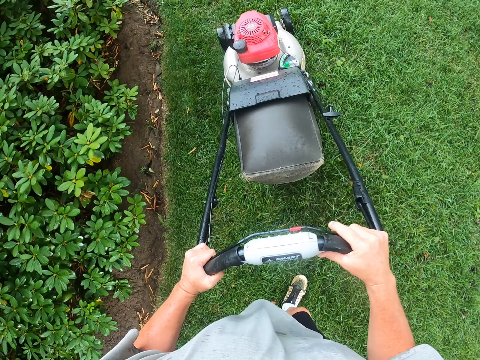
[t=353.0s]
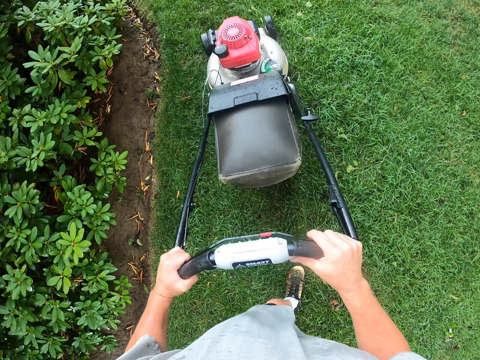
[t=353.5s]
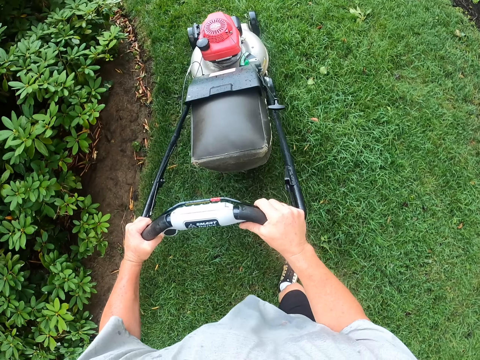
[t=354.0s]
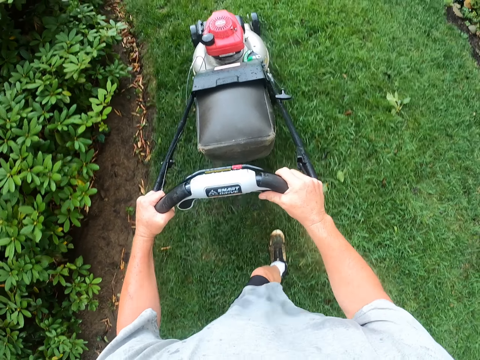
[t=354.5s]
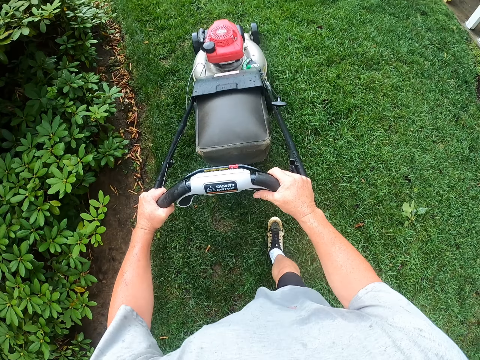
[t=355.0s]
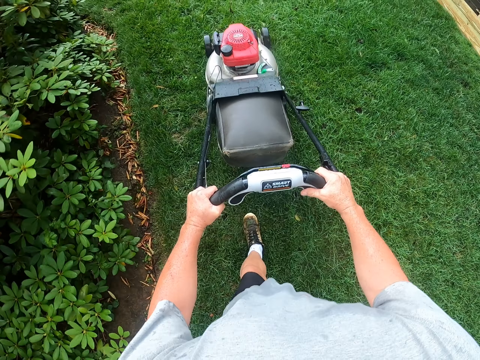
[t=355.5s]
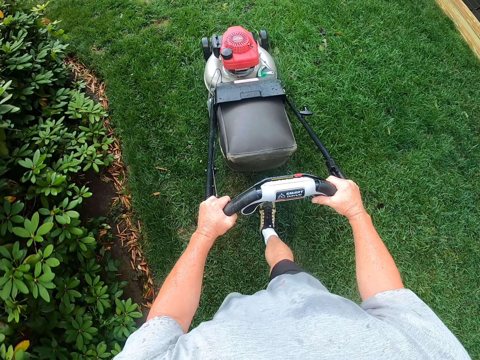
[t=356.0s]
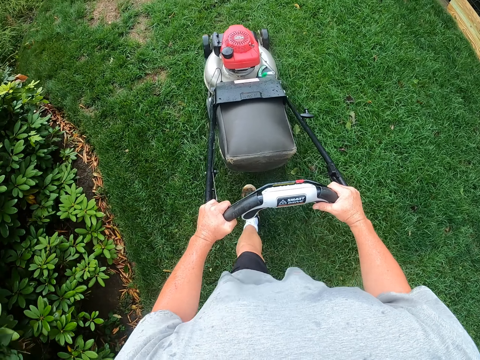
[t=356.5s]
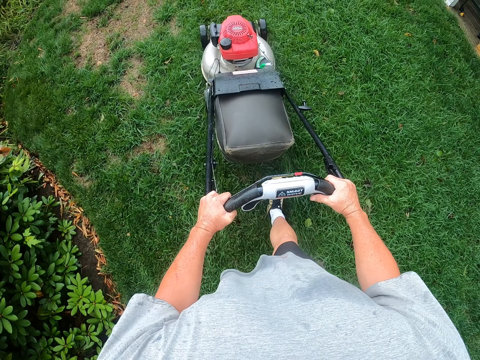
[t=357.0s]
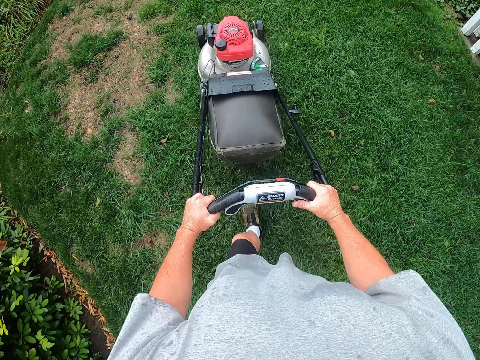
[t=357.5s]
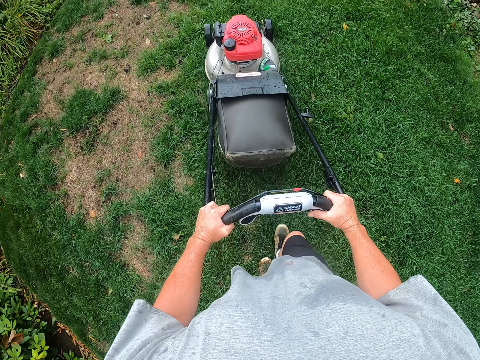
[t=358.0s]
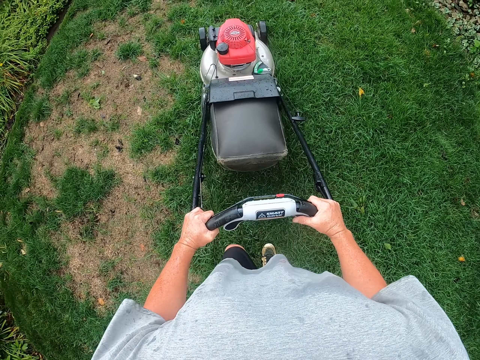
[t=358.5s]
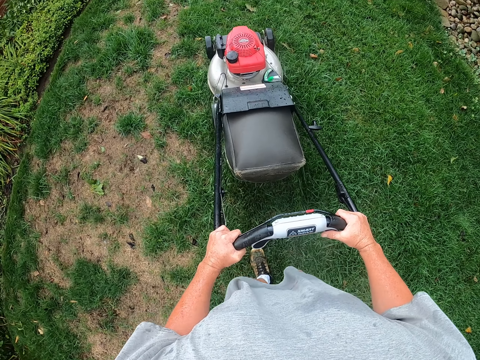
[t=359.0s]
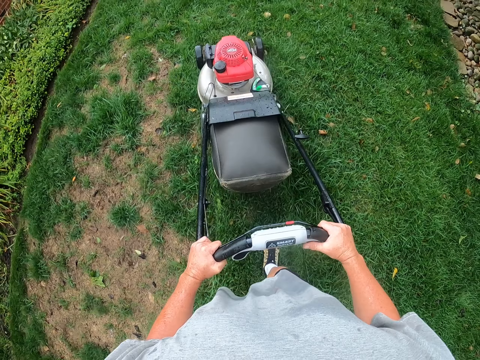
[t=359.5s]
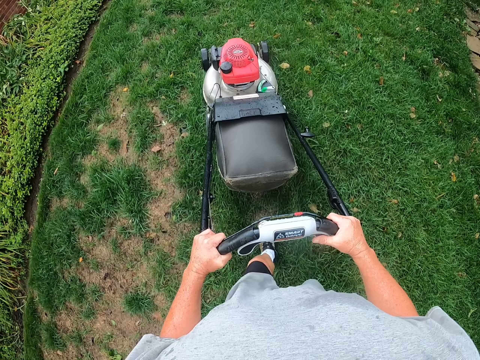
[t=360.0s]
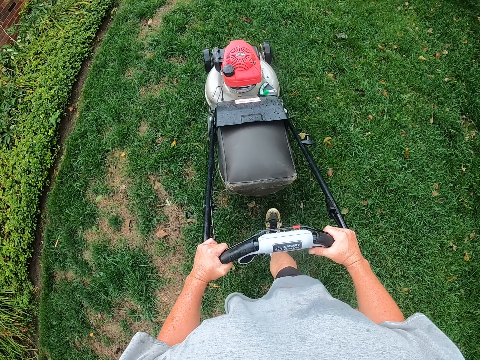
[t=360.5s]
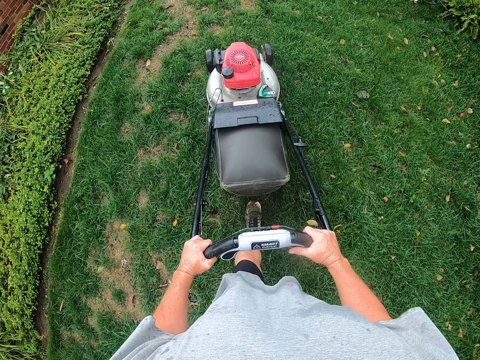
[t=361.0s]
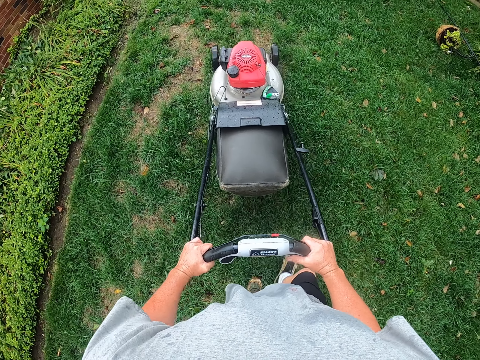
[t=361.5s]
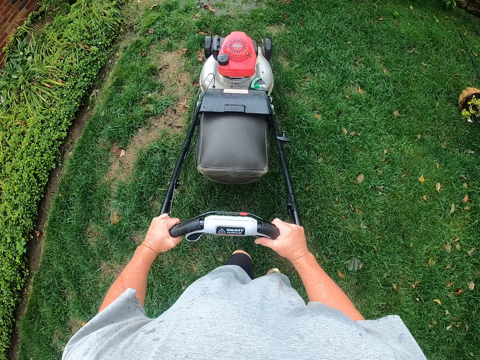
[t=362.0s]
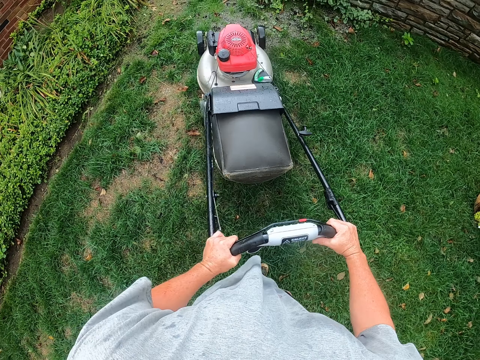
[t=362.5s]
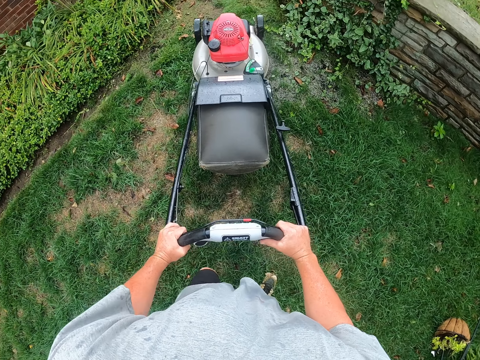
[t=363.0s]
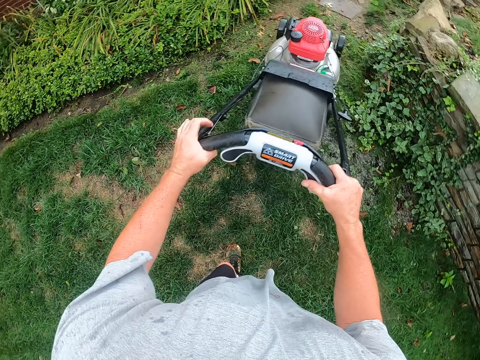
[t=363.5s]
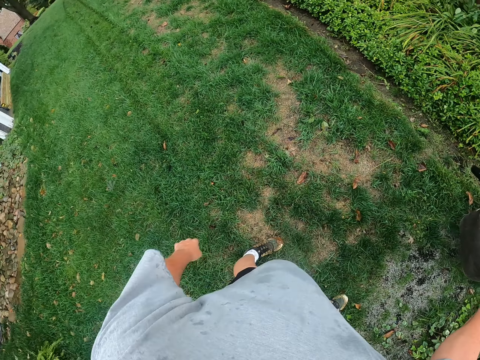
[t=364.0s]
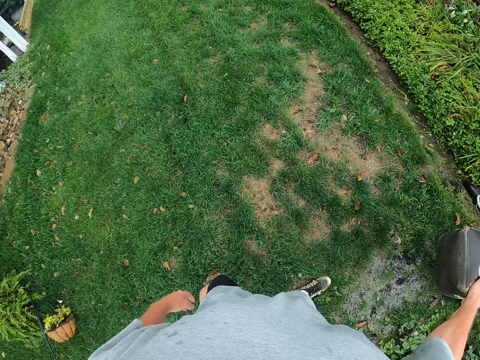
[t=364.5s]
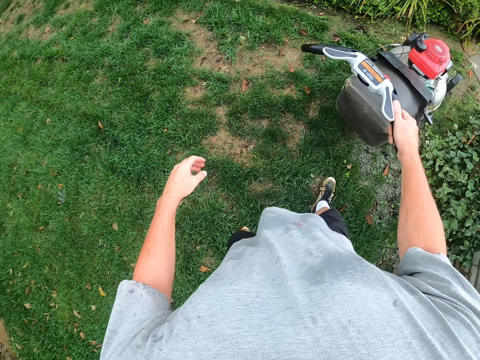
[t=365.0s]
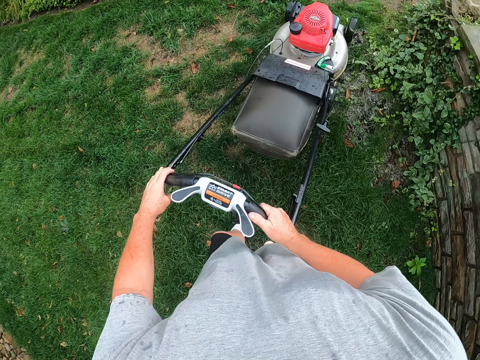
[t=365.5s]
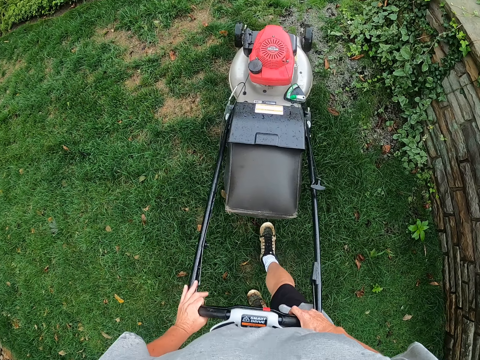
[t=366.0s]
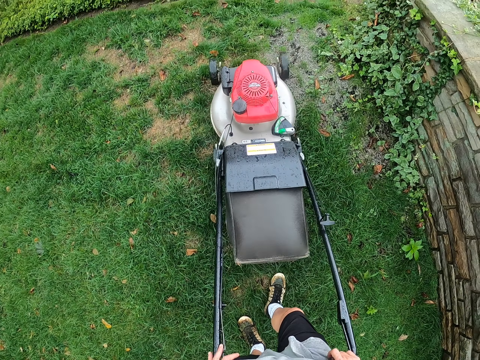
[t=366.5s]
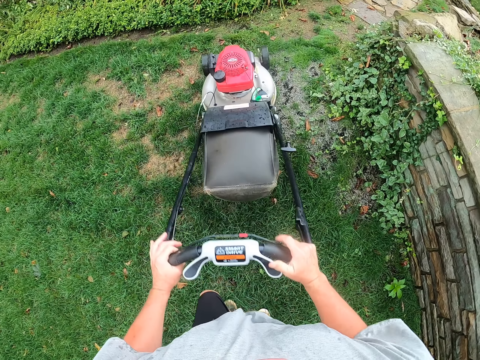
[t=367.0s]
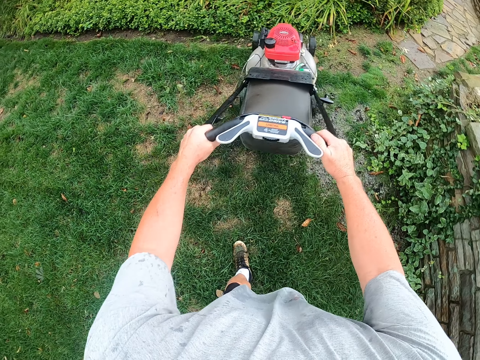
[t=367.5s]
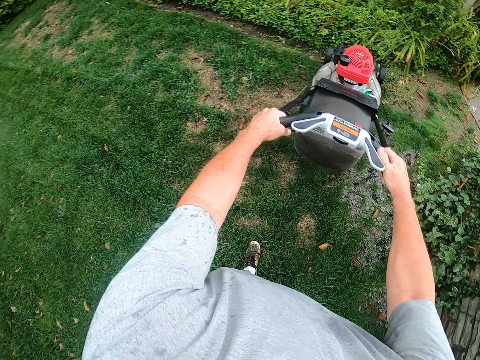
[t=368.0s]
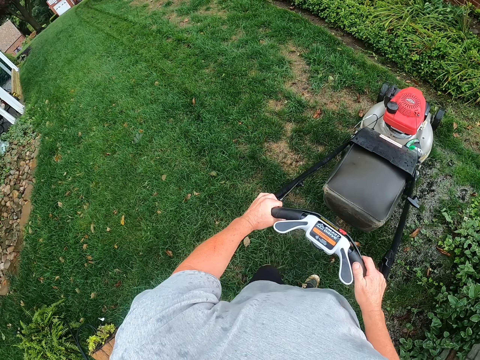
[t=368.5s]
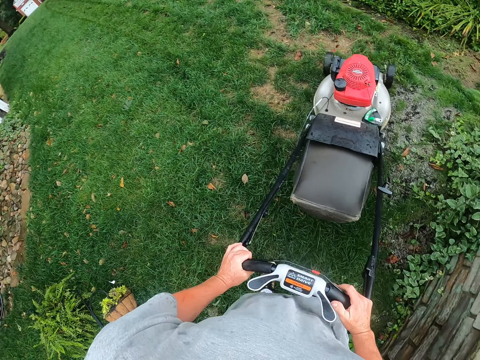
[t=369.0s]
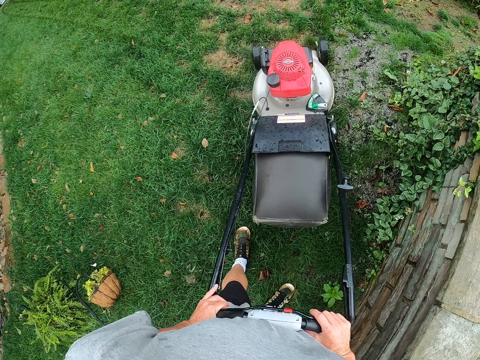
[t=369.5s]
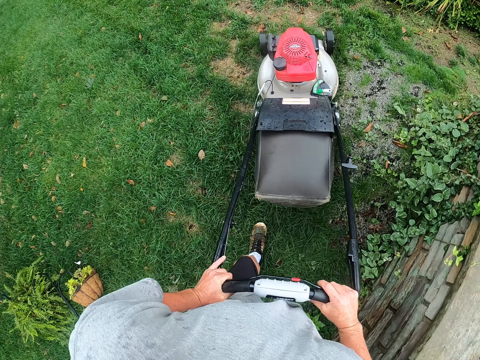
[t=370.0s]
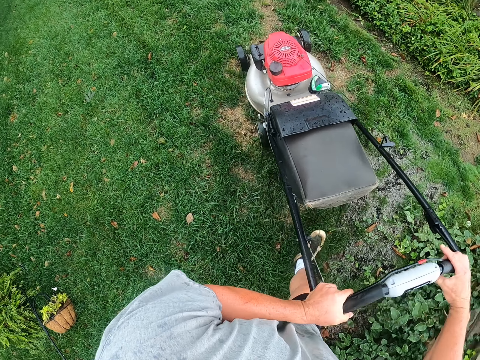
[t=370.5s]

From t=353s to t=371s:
The camera wearer adjusts a lawn mower on the ground. They cut grass with the lawn mower. They adjust the lawn mower on the ground. They cut grass with the lawn mower. They pull the lawn mower. They look around a garden. They adjust the lawn mower on the ground. They cut the grass with the lawn mower. They adjust the lawn mower on the ground. They pull the lawn mower. They cut the grass with the lawn mower.

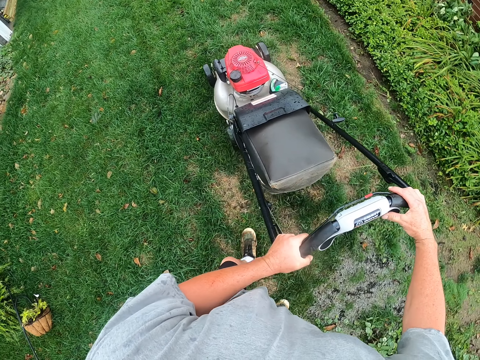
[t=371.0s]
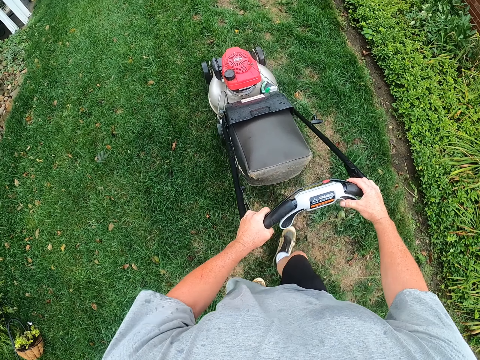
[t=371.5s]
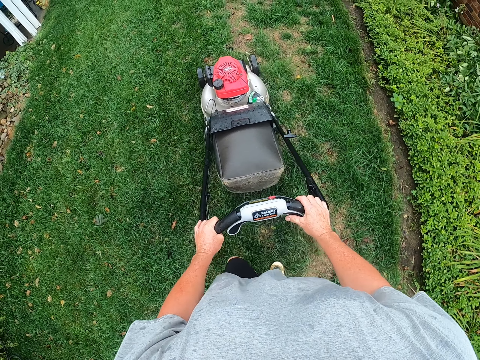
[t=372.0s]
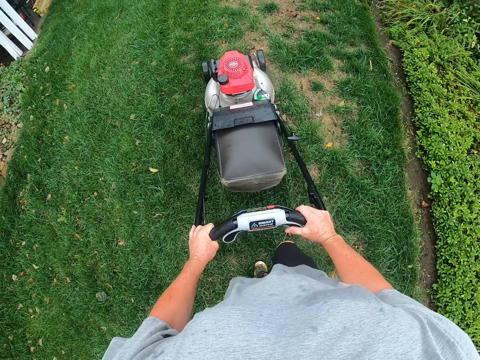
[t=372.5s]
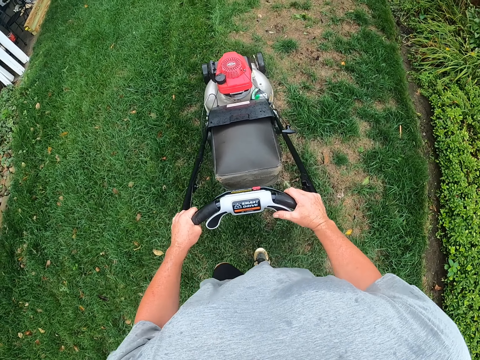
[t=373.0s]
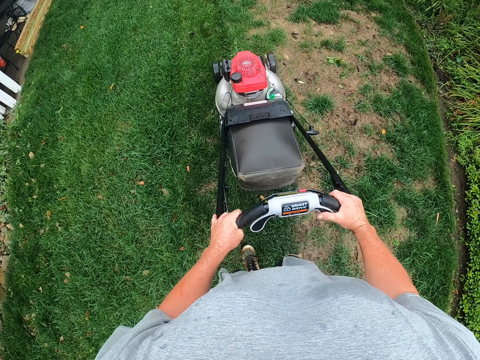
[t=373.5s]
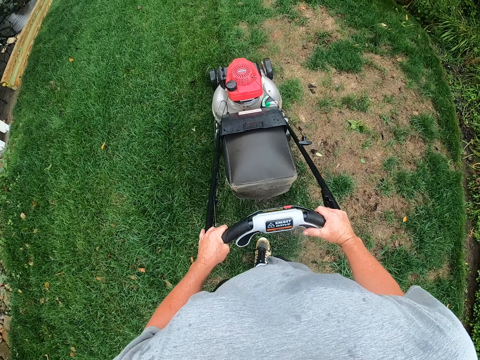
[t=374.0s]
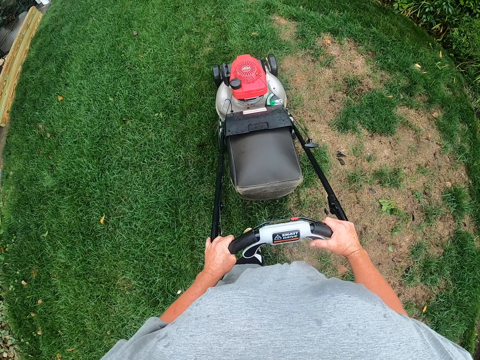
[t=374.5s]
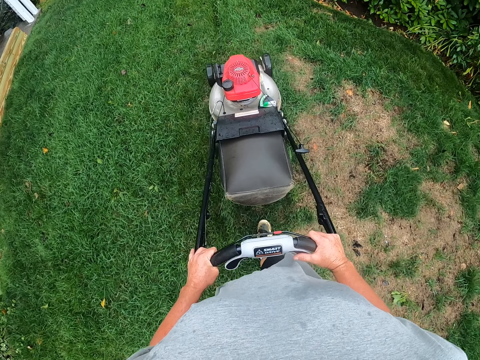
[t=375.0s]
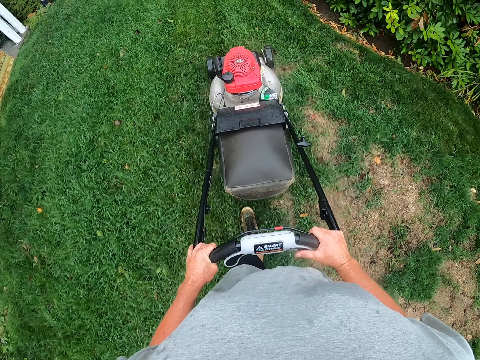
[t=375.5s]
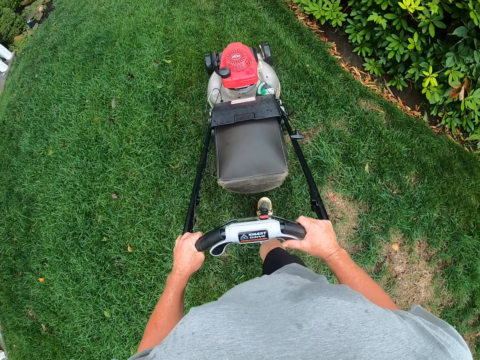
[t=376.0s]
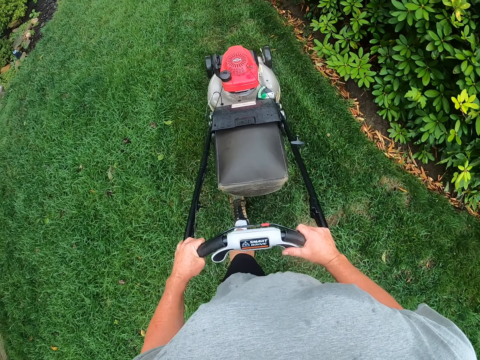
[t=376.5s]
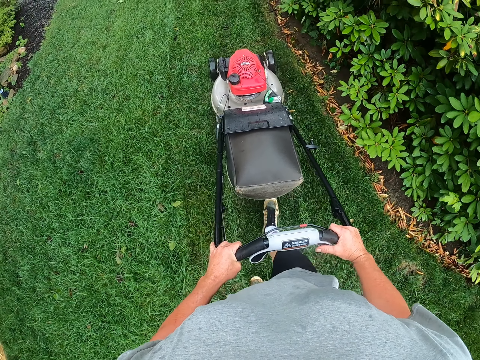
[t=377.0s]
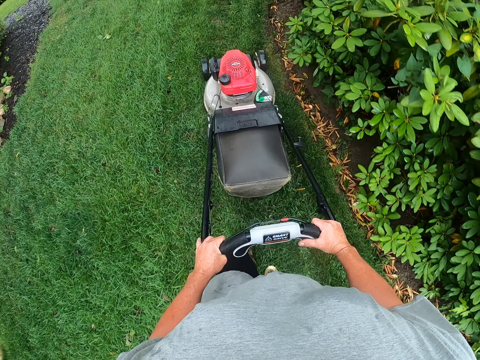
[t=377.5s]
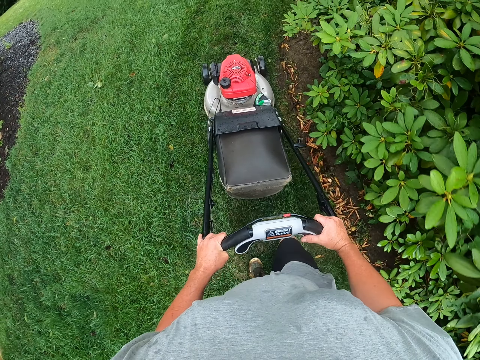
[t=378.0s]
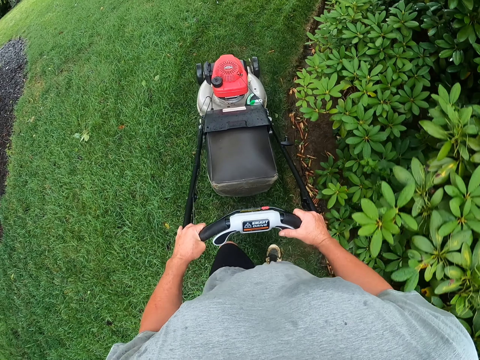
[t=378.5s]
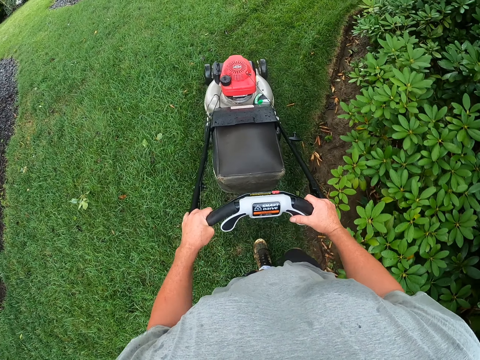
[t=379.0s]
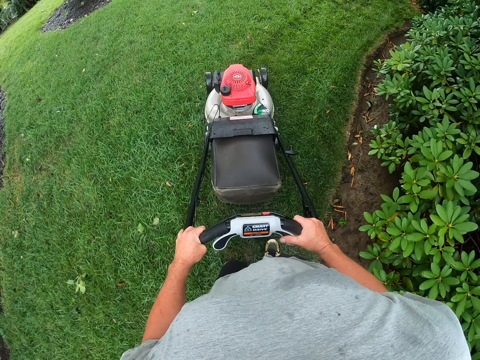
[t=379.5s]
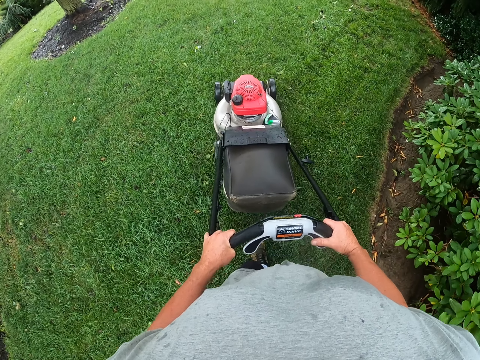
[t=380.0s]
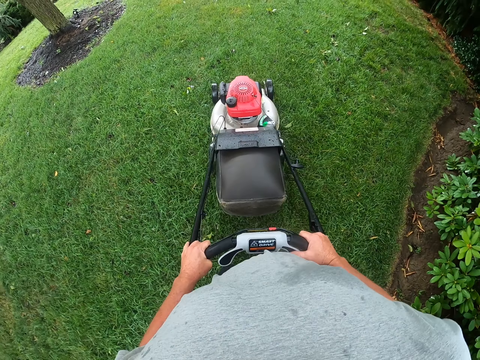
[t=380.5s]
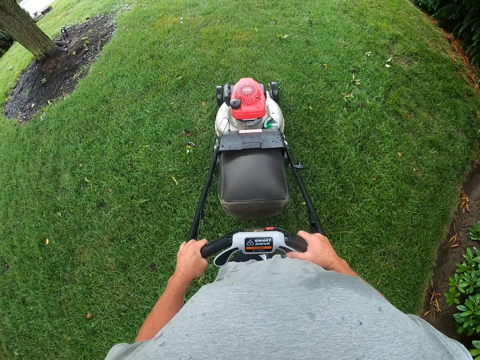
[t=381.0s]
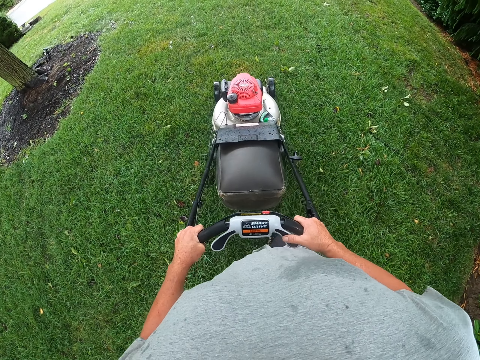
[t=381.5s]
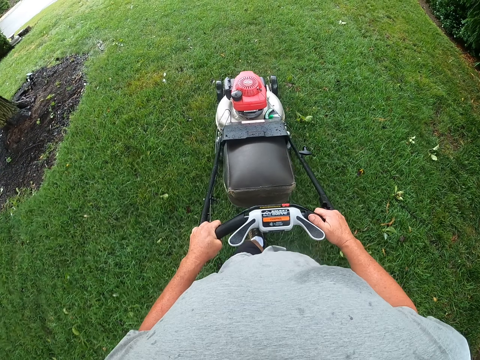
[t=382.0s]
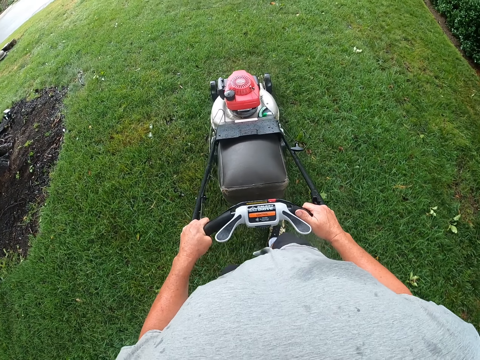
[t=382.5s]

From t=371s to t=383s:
The camera wearer adjusts a lawn mower on the ground. They cut grass with the lawn mower.
